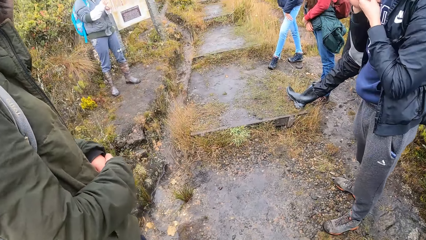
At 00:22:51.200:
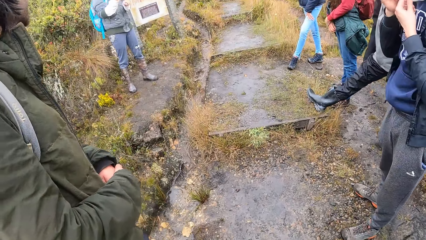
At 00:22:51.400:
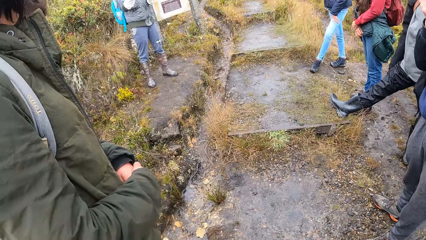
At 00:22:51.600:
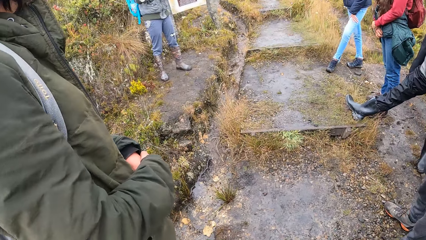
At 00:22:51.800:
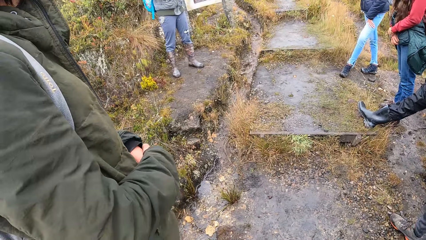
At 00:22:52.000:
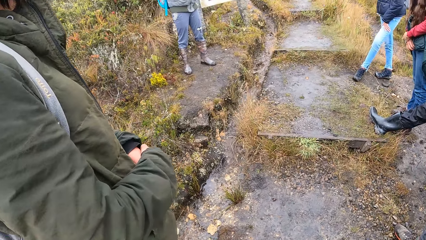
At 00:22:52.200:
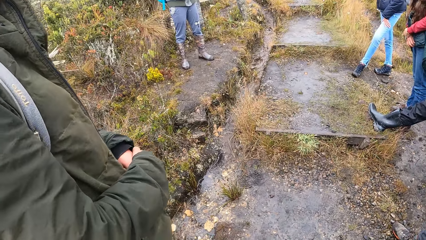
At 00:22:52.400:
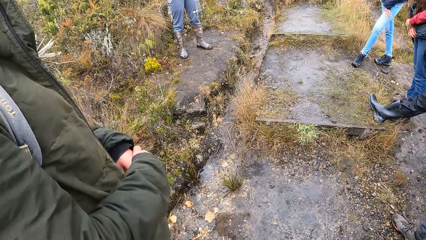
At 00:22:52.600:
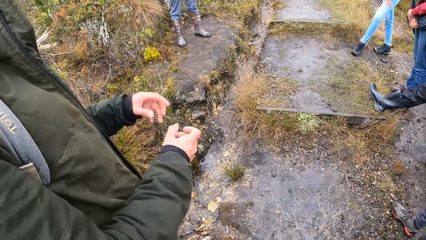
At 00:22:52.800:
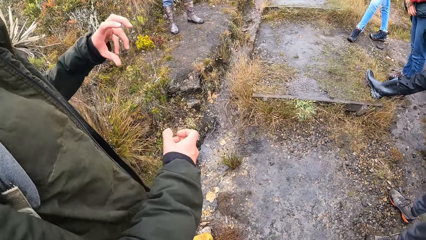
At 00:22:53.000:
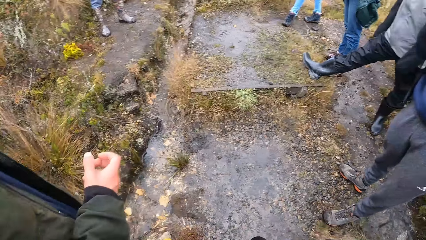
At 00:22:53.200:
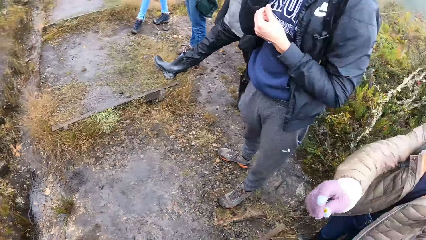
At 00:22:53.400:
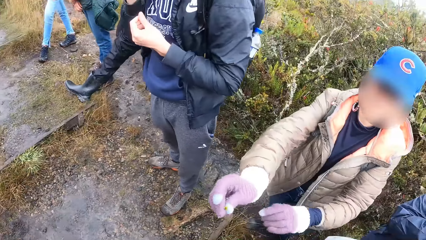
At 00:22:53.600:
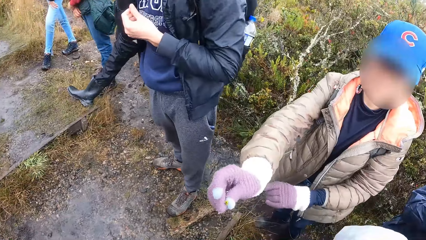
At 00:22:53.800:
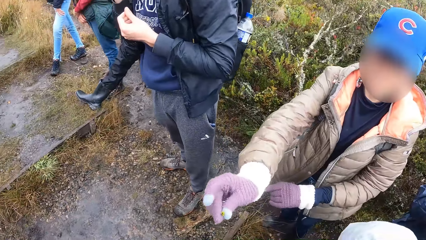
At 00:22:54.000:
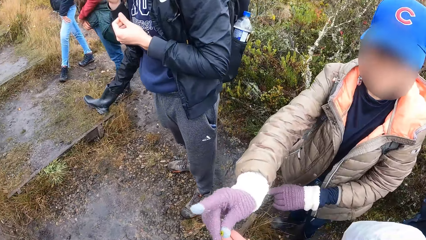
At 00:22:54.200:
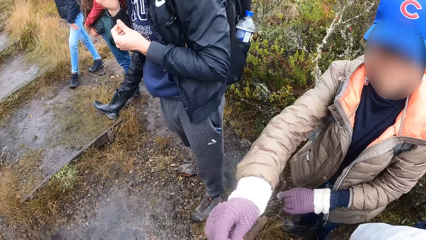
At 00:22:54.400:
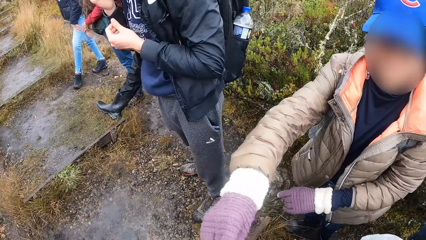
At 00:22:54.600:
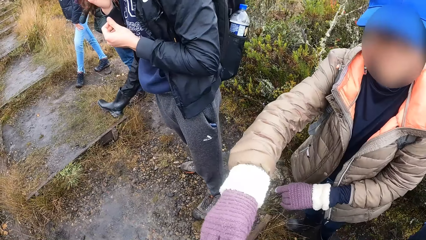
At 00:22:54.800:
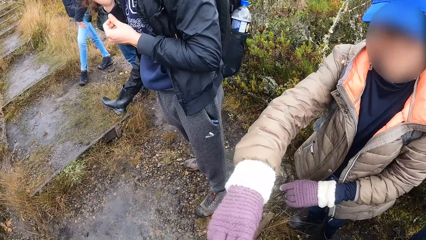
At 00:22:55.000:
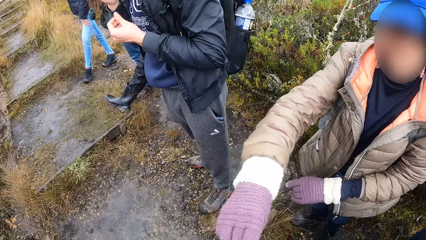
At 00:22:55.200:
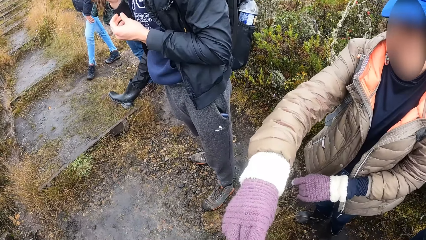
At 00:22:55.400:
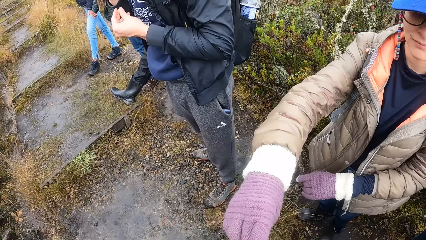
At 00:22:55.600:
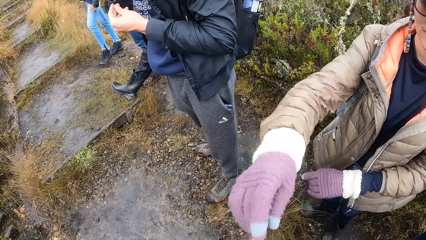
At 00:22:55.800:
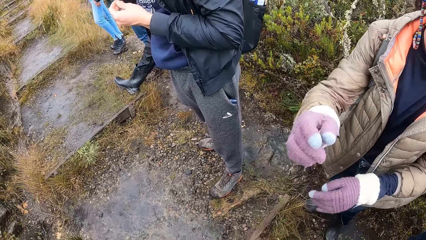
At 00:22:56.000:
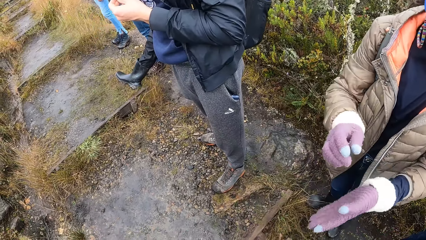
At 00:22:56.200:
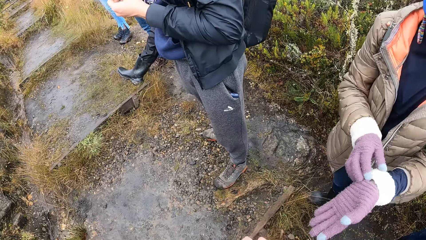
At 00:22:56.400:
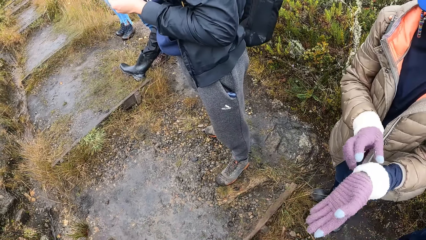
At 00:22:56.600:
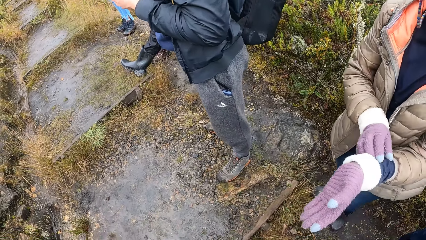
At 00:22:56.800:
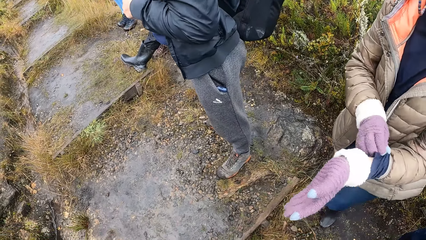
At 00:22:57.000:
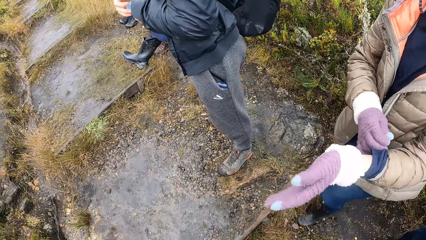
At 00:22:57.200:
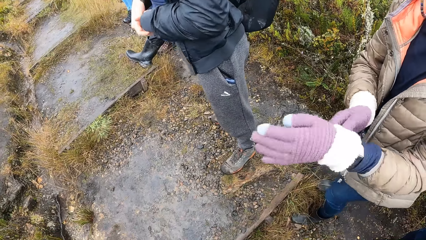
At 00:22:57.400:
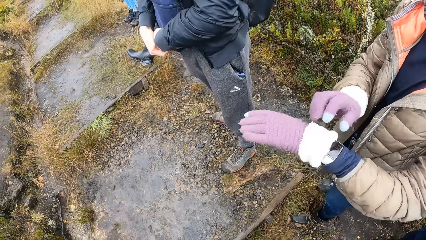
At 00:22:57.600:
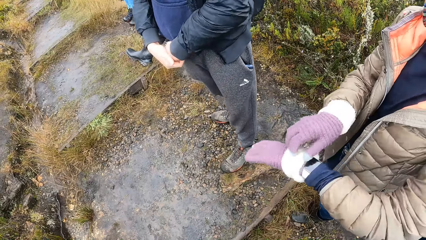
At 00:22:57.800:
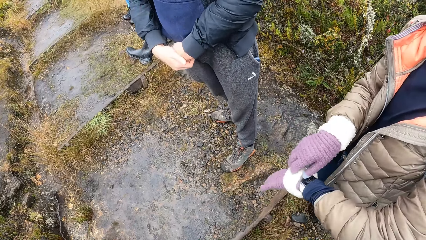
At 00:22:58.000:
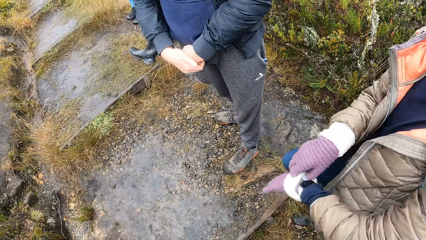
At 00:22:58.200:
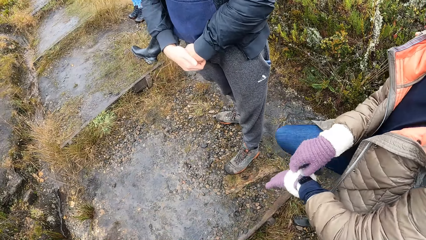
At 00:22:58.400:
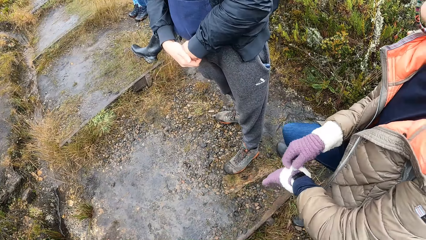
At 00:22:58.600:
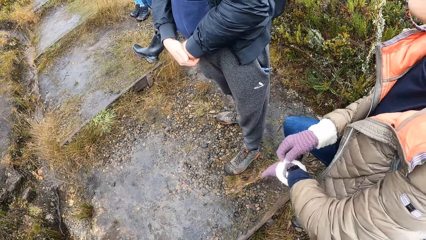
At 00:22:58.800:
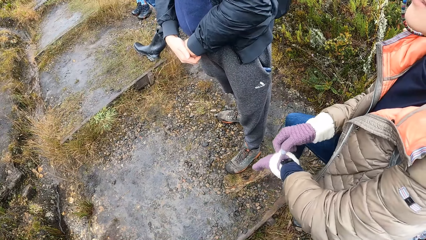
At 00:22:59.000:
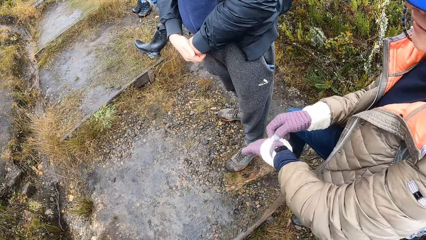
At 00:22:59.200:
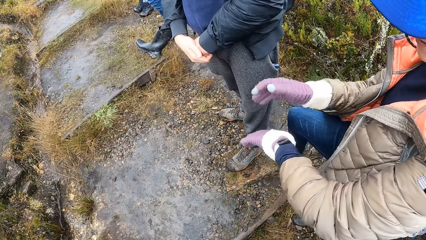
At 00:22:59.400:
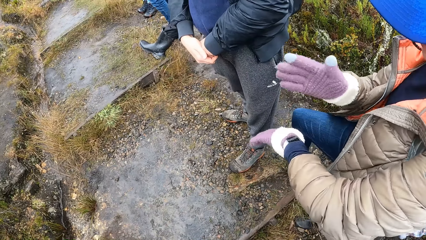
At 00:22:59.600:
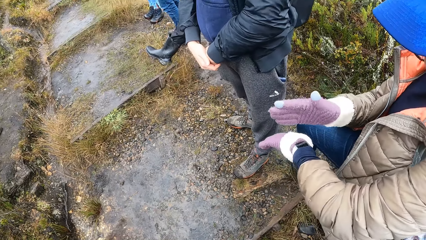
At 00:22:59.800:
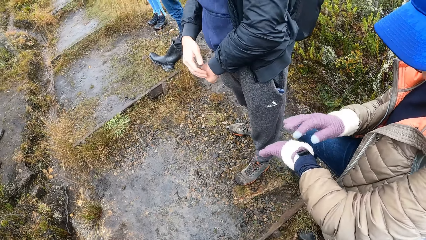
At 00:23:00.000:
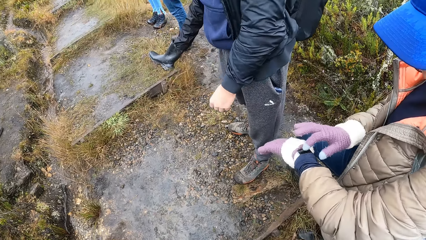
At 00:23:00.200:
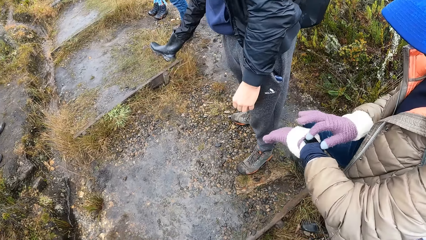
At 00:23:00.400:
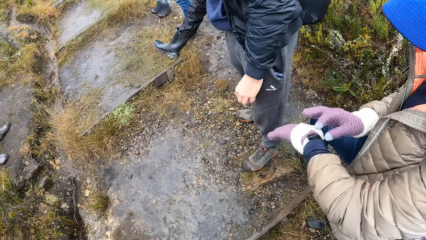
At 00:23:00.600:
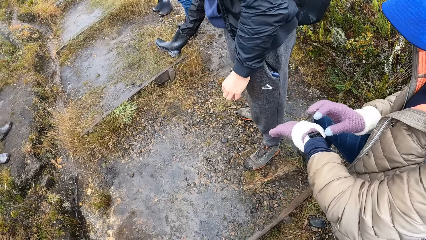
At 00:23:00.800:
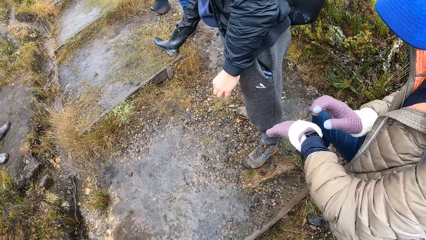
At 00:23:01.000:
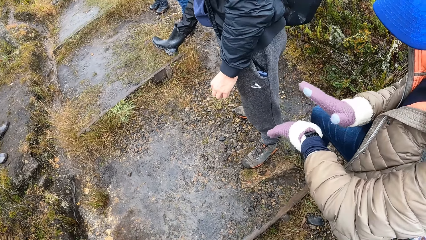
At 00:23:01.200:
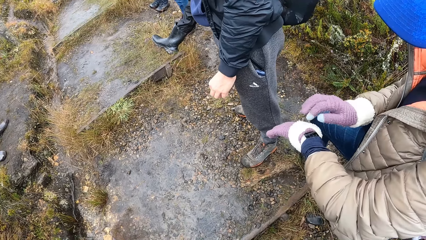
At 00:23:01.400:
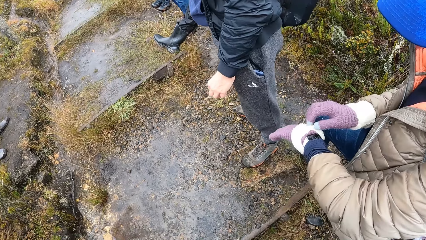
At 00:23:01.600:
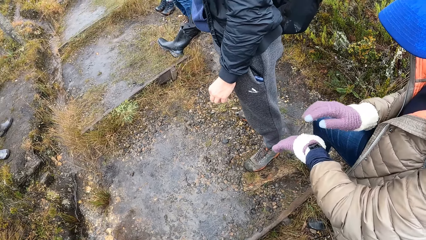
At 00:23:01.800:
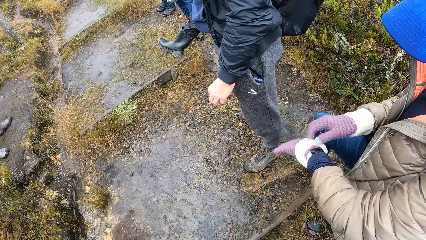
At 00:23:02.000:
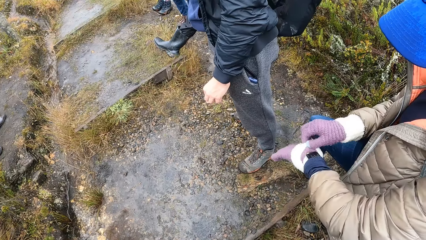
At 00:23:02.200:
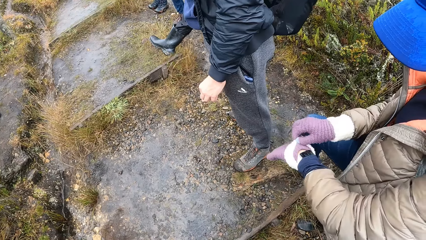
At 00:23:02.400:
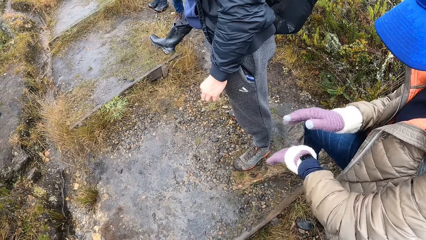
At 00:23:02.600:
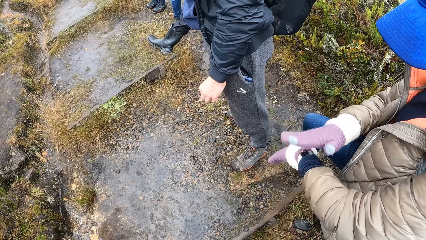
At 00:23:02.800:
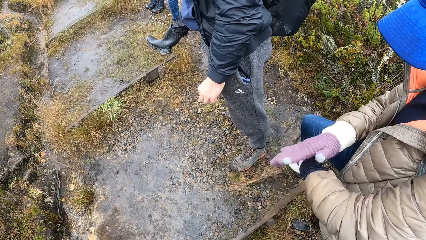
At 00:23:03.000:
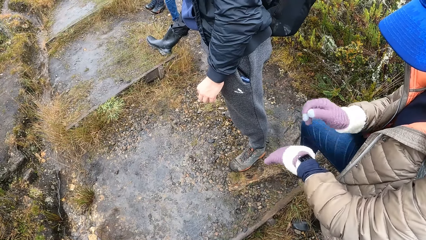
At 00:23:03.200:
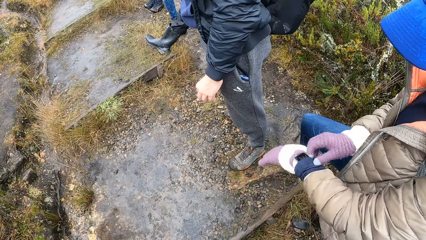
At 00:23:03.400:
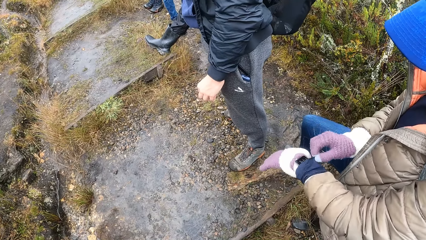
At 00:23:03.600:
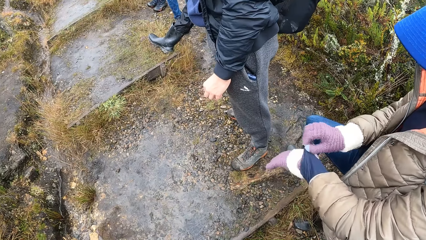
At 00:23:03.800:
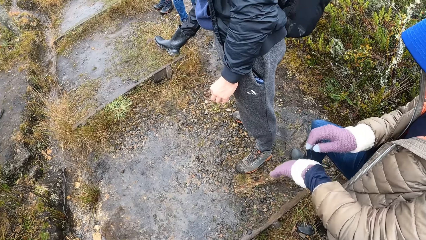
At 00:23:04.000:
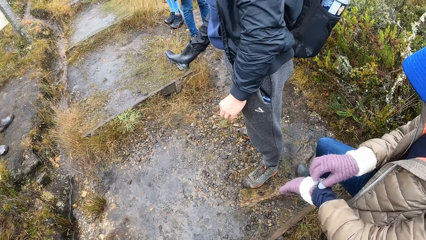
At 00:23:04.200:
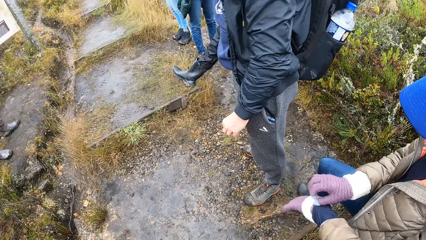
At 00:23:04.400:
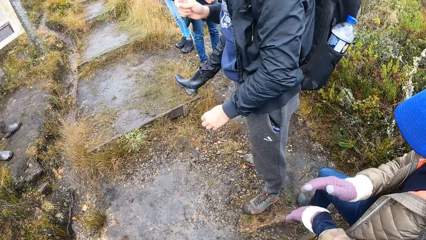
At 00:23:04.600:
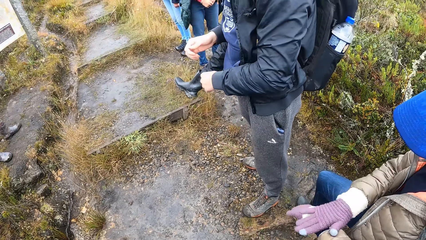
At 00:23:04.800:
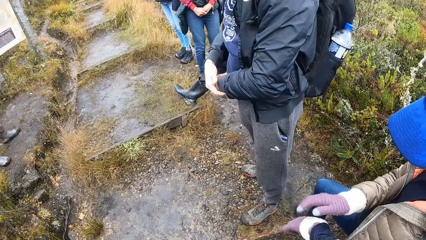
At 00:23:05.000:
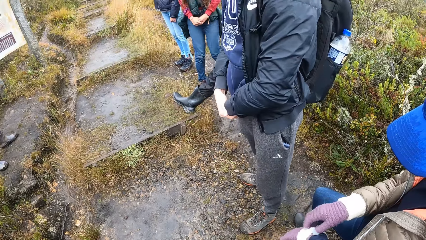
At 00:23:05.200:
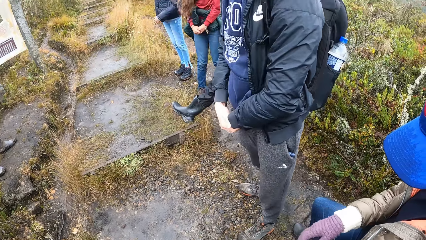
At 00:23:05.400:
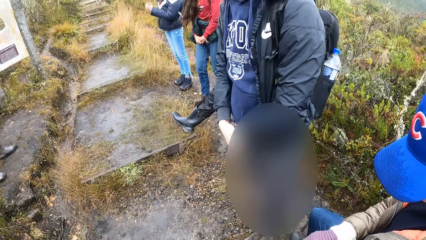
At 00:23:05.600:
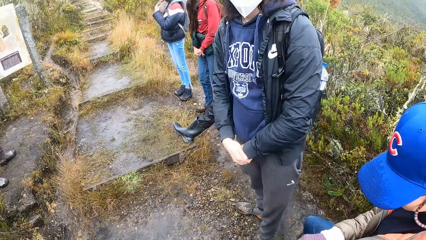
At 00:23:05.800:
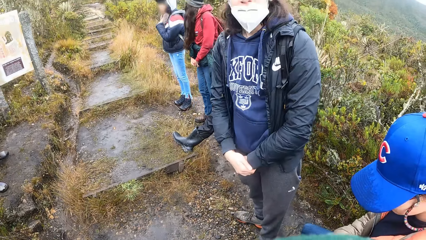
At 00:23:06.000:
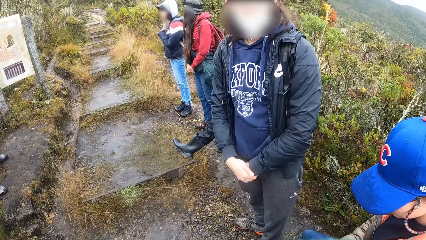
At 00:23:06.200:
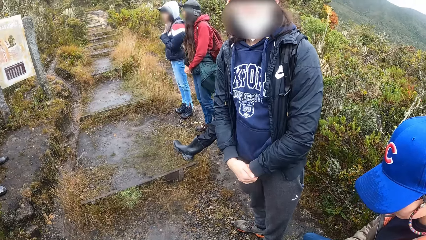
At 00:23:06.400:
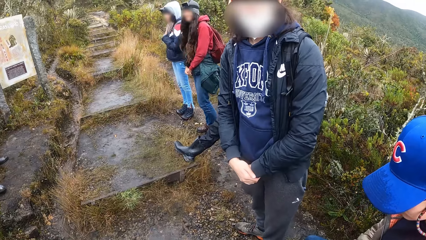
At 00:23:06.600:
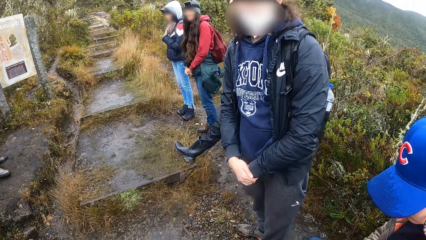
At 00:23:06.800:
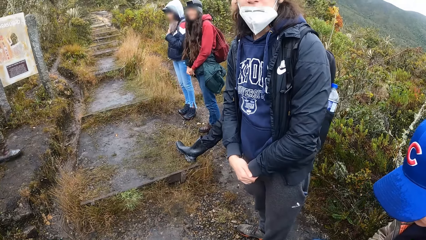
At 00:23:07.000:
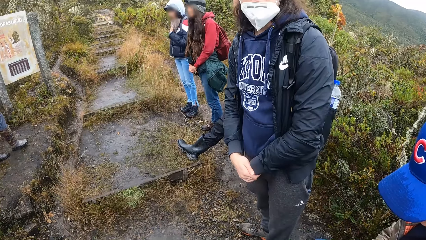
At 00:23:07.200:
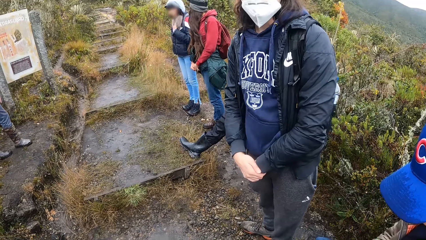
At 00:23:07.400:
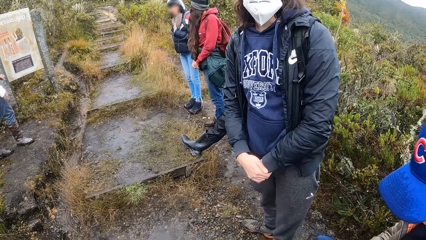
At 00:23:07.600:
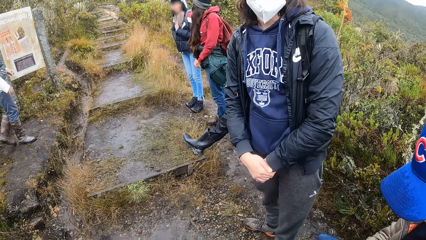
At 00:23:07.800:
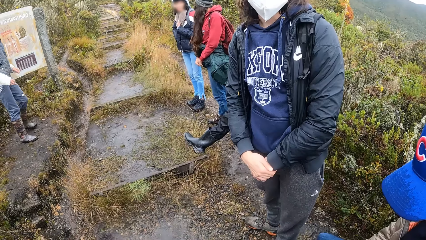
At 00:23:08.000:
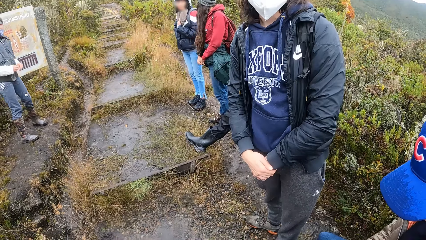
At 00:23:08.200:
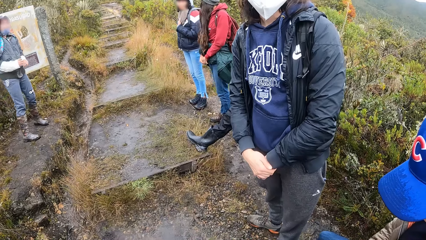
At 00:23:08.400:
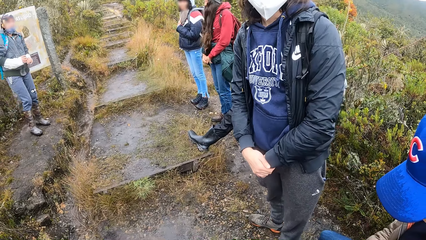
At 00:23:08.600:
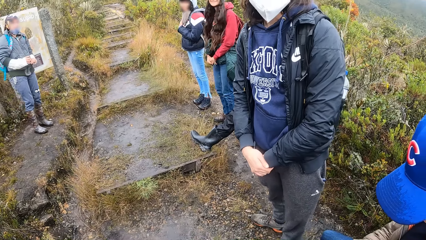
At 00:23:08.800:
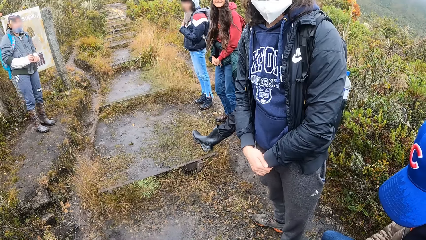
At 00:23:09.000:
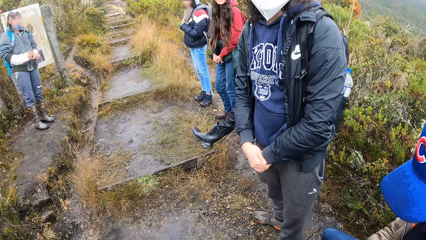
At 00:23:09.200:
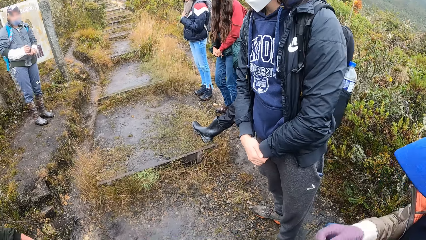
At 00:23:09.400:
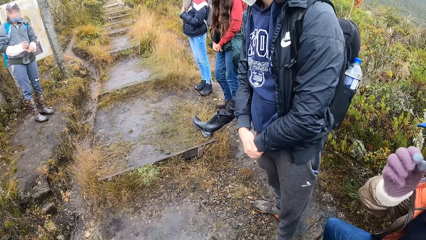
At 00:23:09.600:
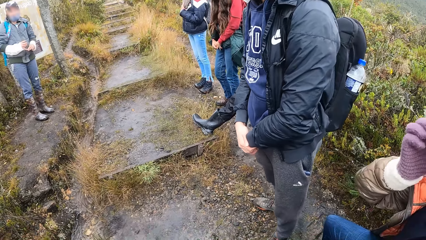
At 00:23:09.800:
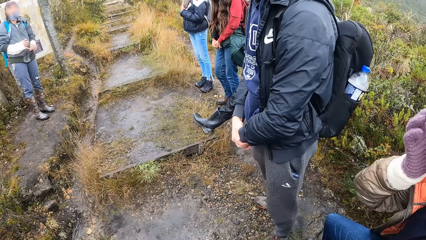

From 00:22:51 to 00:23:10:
The camera wearer collects a petal from a woman with his right hand. The woman holds her watch with her right hand. The camera wearer interacts with a man.
